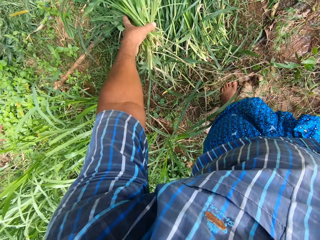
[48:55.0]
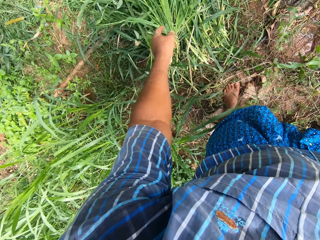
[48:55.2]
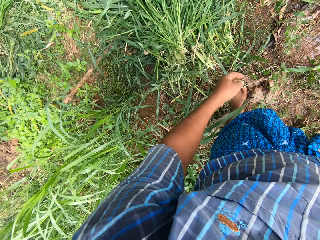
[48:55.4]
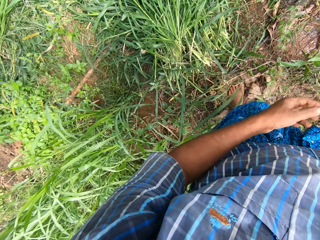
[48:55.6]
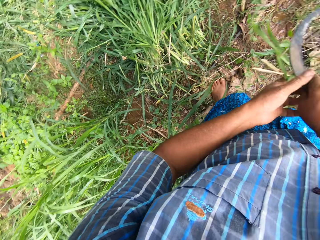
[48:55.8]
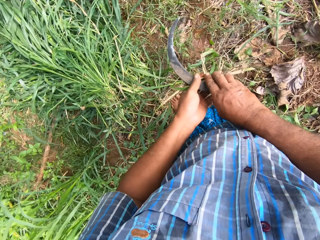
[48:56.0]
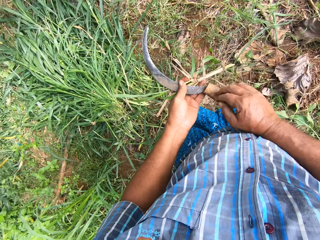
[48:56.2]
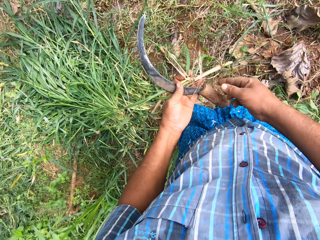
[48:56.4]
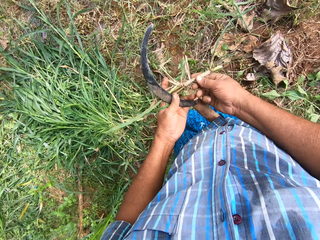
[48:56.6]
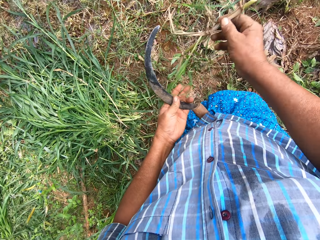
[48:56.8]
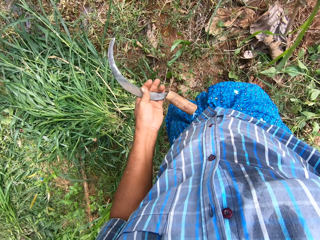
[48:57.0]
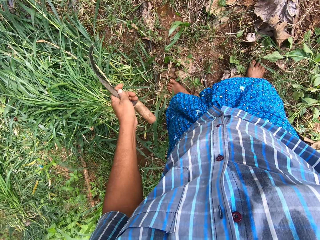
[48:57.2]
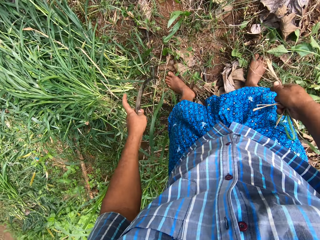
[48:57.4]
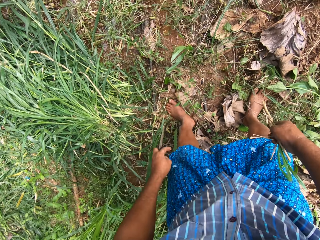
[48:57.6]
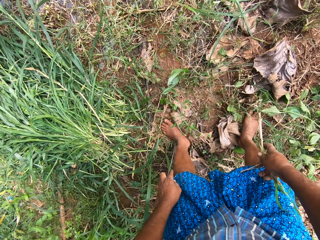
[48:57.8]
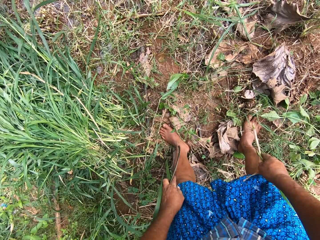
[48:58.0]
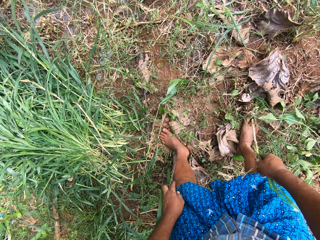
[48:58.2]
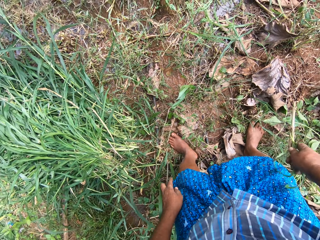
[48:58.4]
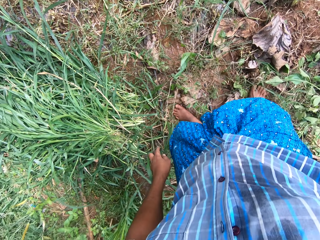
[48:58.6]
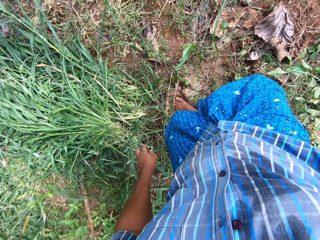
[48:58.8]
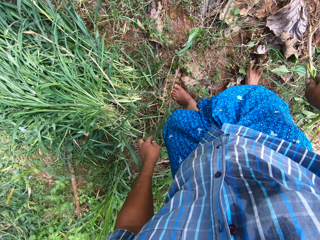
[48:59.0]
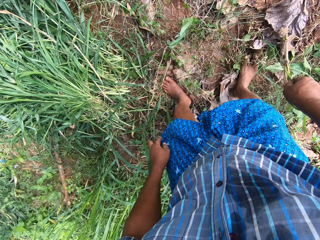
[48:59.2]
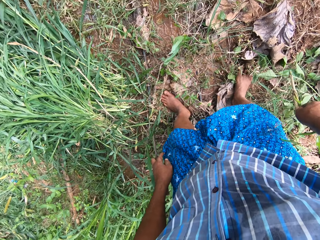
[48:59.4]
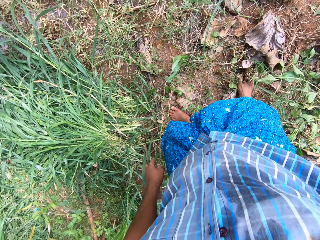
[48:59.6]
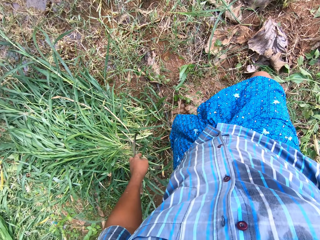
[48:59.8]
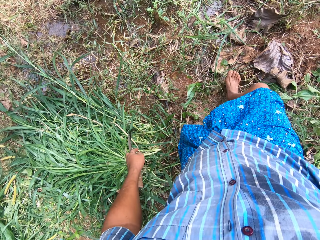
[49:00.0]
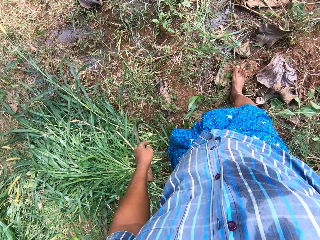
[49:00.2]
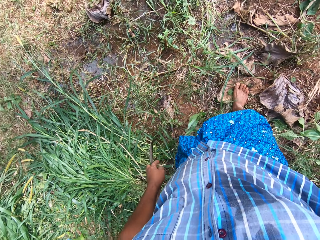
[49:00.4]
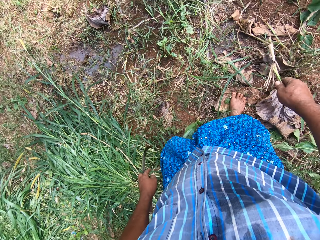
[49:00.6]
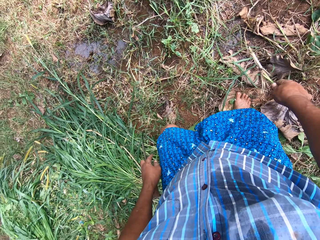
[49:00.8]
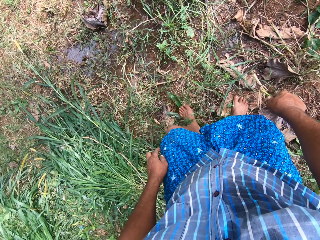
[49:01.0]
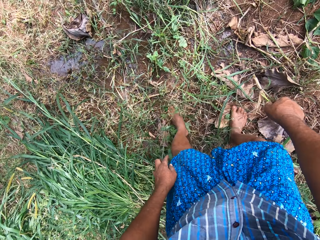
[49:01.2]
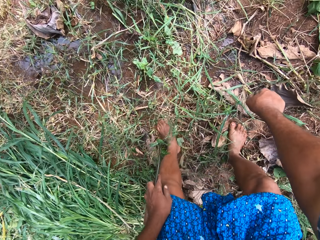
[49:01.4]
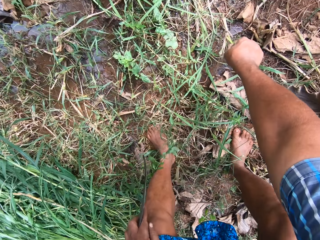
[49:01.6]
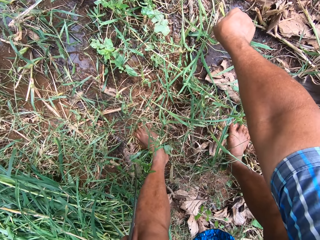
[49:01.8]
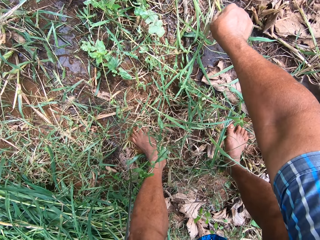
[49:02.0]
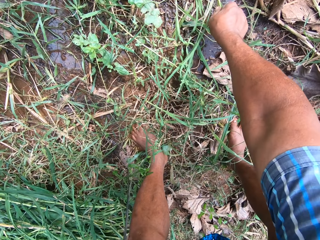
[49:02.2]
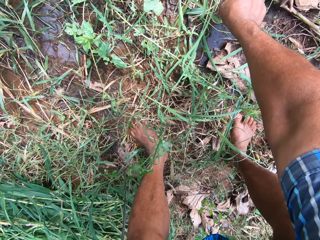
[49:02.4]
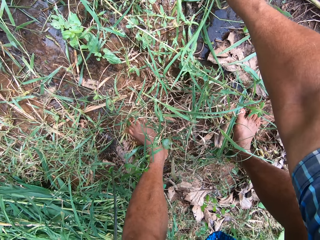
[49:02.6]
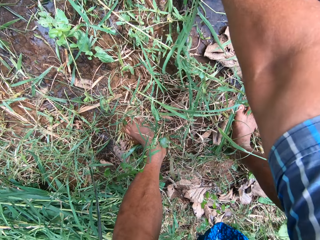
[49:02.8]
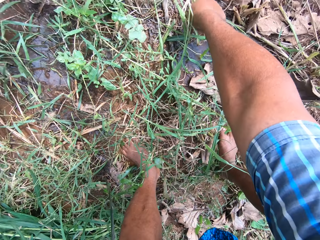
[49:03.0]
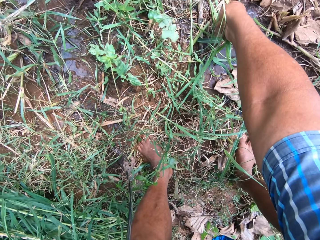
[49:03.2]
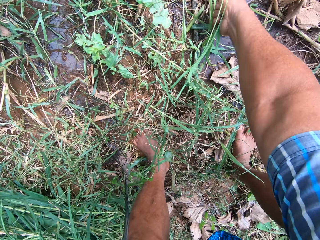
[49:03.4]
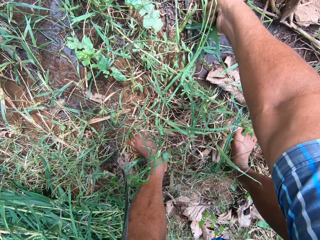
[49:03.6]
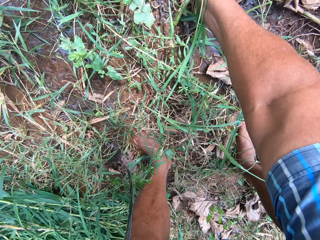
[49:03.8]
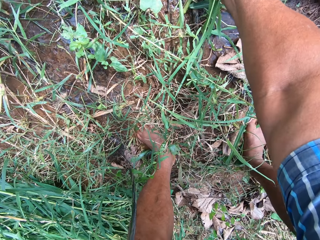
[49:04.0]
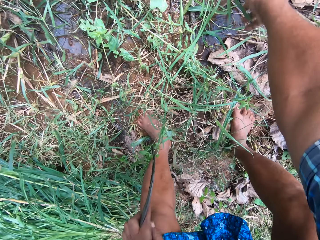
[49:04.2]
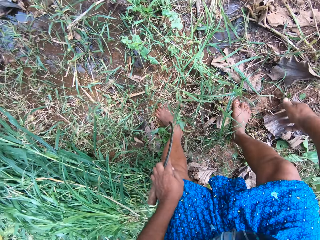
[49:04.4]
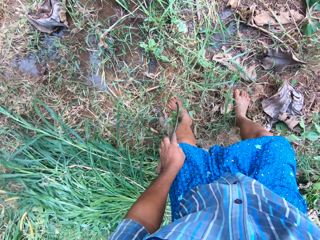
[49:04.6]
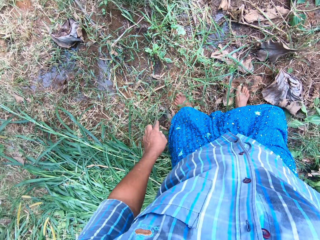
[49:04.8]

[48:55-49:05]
The camera wearer throws the Napier grass down on the floor. They look around. They insert the Napier grass stem into the ground.

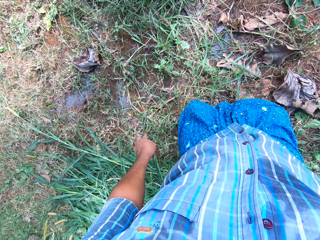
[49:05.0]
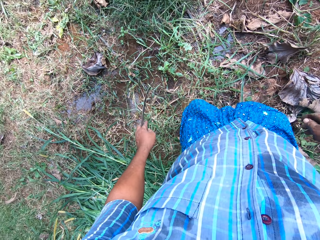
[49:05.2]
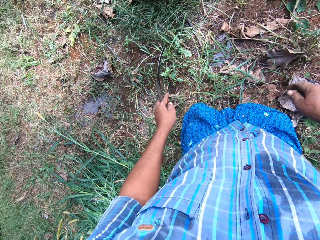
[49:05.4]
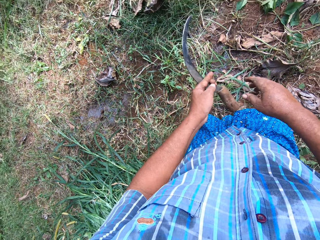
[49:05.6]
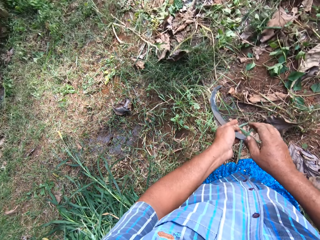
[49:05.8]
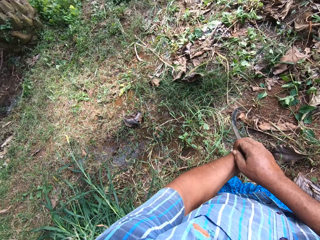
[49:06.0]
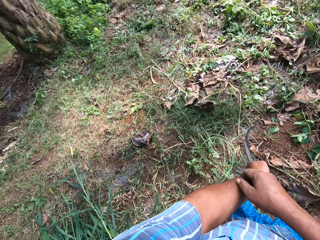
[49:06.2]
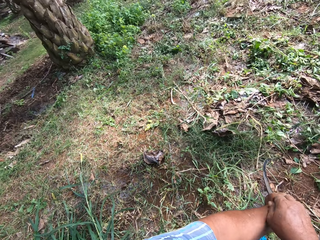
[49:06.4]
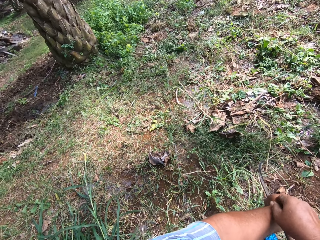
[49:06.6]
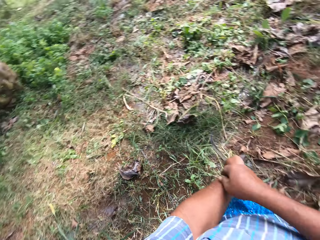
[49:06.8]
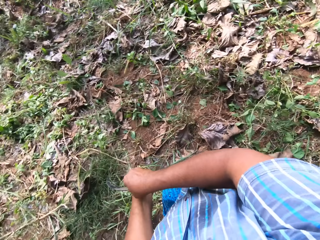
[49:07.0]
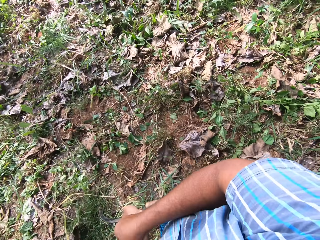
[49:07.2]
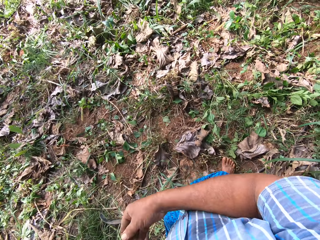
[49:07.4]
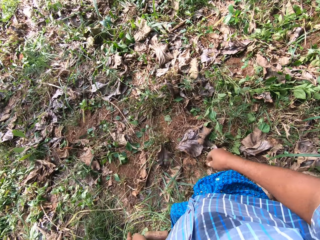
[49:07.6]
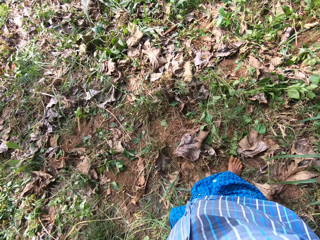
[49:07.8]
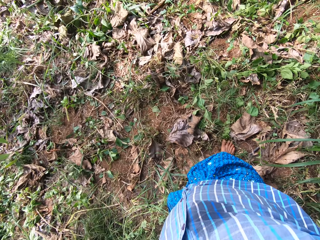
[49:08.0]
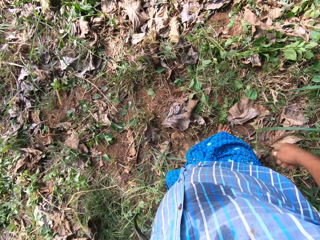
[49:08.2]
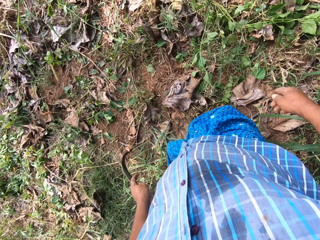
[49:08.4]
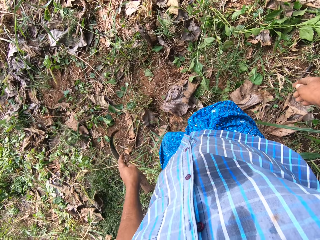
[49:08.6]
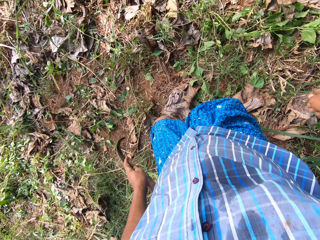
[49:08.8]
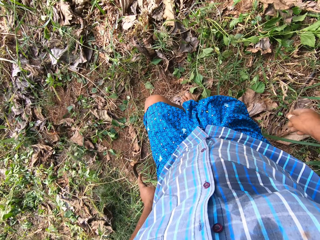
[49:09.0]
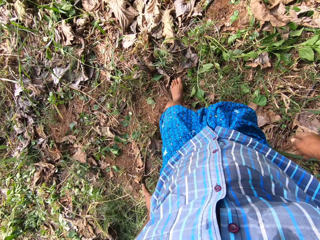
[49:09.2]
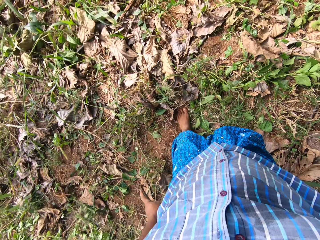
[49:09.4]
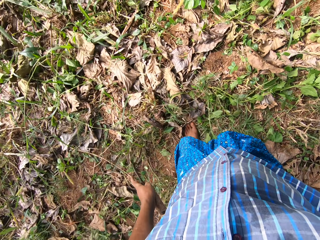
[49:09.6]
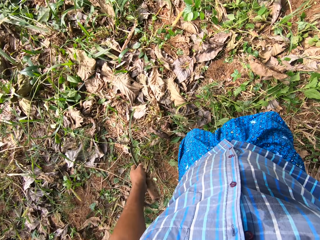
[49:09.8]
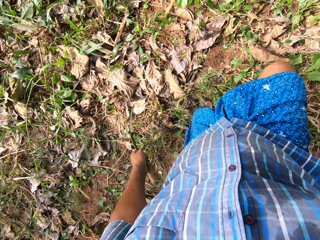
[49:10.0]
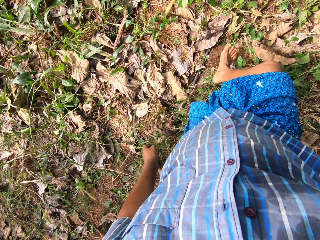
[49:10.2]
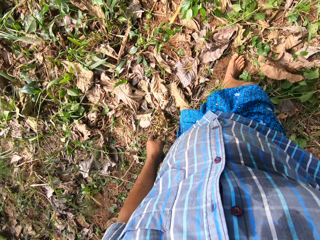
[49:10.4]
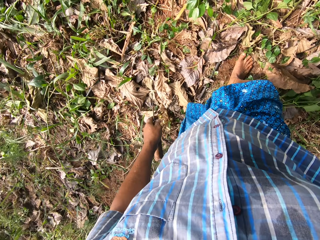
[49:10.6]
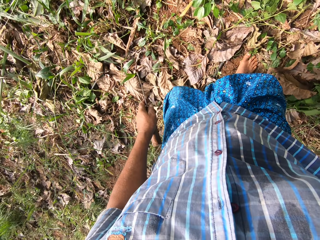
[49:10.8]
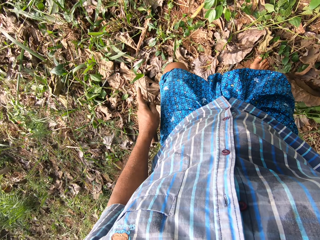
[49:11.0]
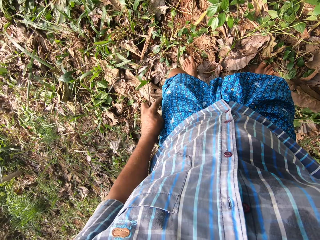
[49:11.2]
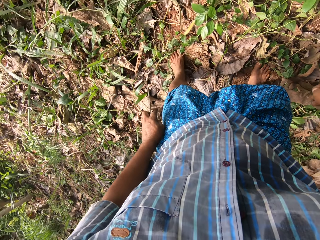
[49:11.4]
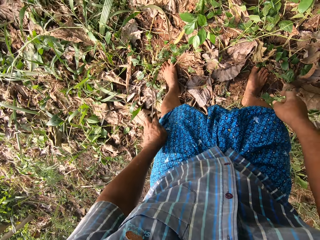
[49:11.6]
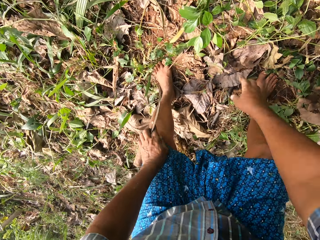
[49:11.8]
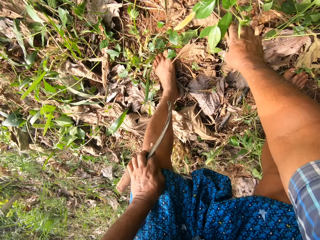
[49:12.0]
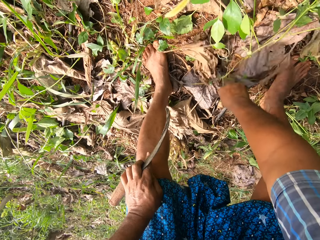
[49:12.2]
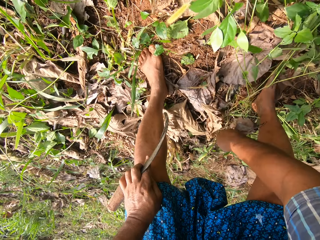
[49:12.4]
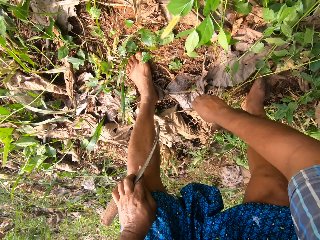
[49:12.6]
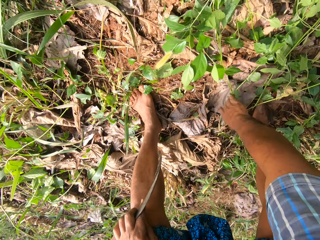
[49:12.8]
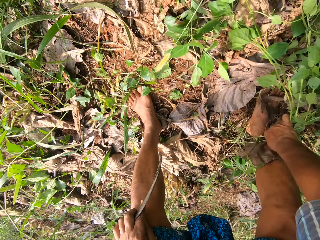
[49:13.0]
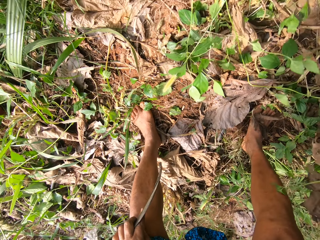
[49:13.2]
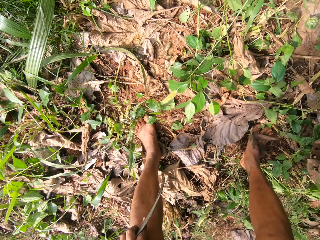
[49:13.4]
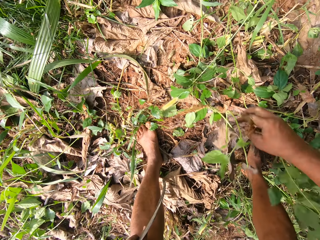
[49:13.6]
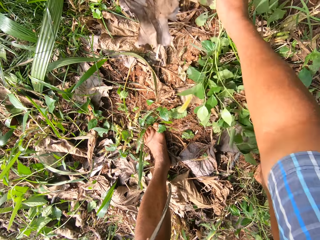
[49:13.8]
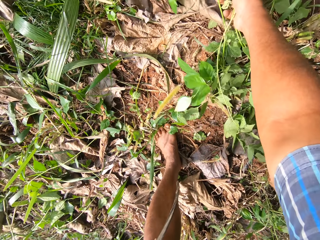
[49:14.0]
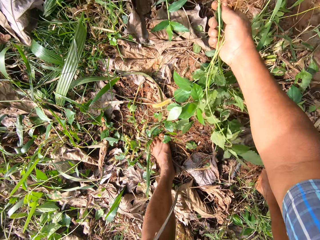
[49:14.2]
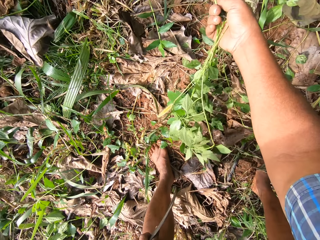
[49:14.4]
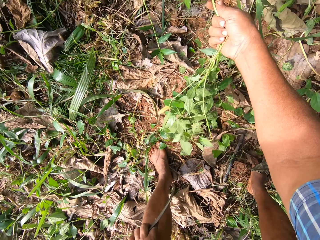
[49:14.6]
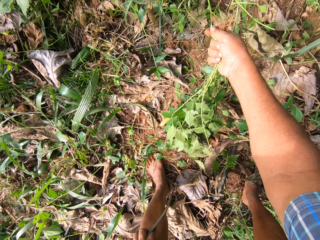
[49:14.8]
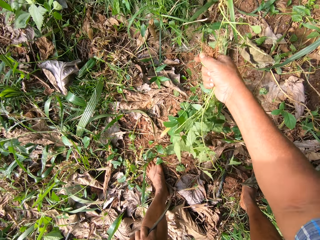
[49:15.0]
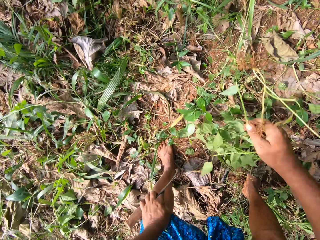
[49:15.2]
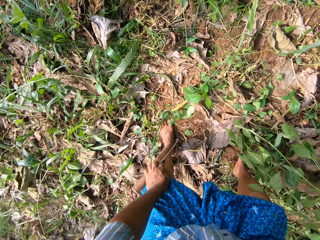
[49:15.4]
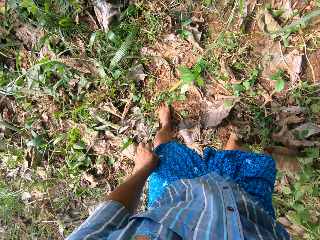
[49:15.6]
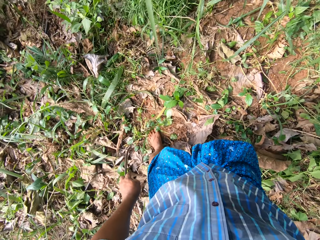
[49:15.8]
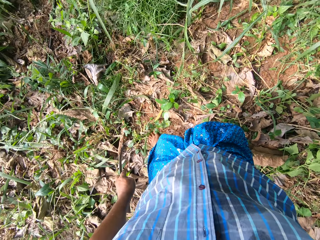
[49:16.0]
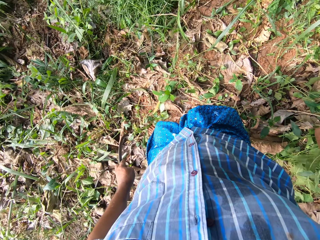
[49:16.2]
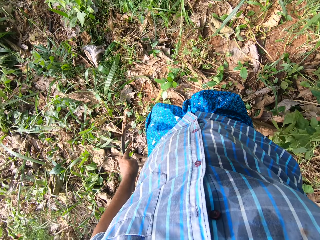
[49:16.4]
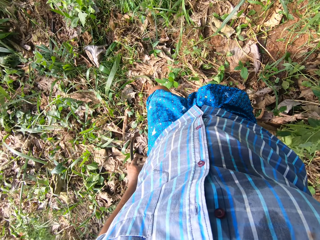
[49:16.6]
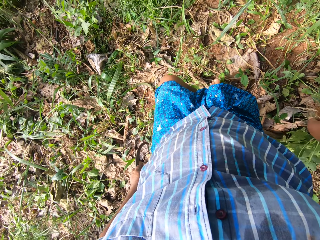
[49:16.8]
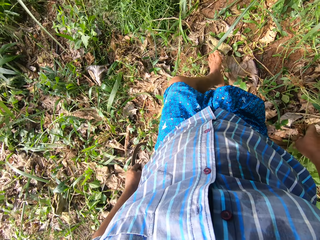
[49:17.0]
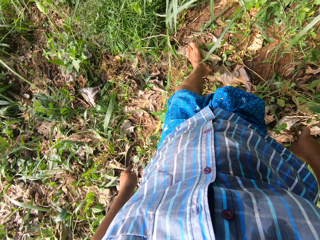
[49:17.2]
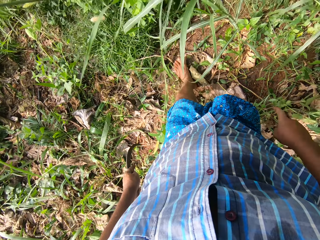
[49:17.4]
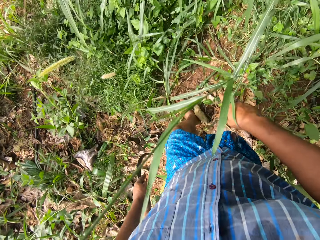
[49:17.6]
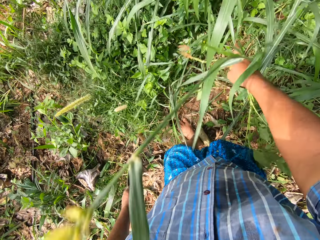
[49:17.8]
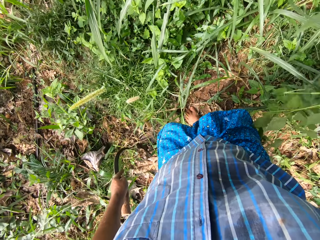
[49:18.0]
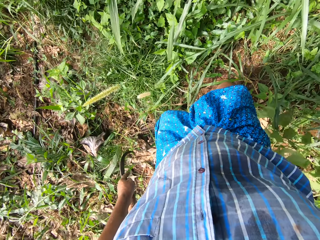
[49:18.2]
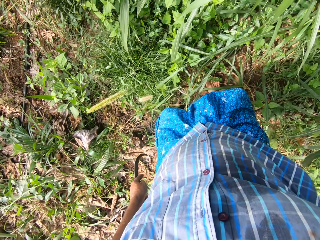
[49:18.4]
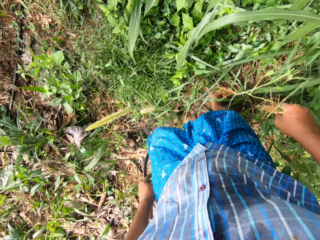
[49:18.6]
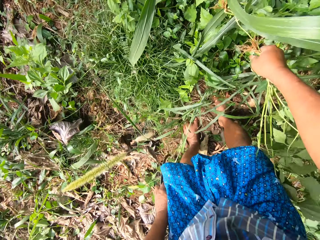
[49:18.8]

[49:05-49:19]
The camera wearer looks around in the farm. He walks around in the farm. He uproots plants with his hand. He walks around in the farm.
